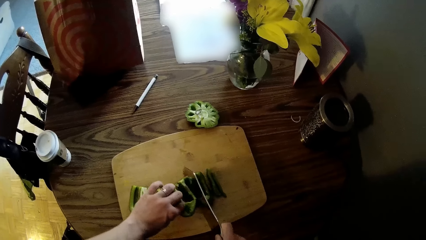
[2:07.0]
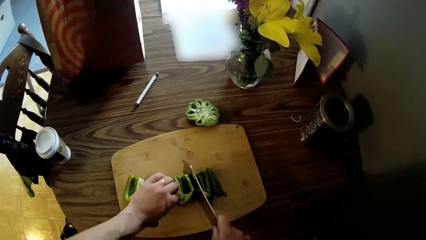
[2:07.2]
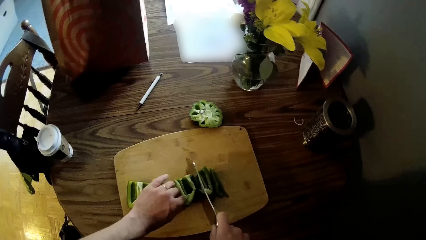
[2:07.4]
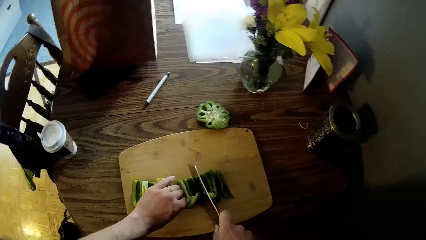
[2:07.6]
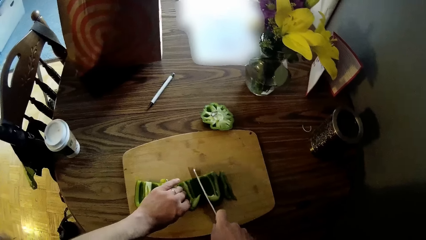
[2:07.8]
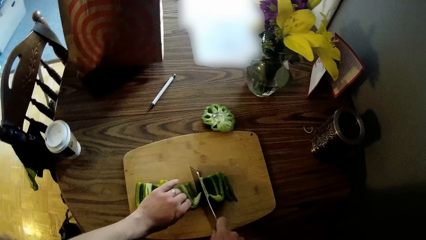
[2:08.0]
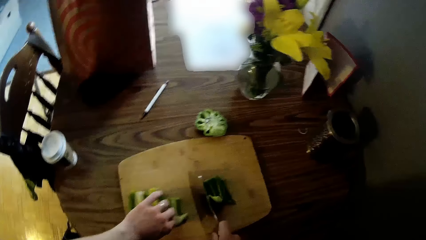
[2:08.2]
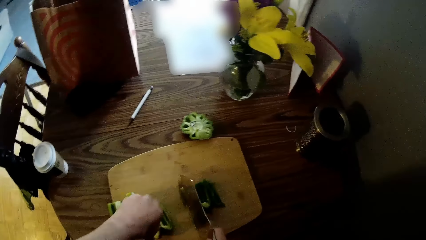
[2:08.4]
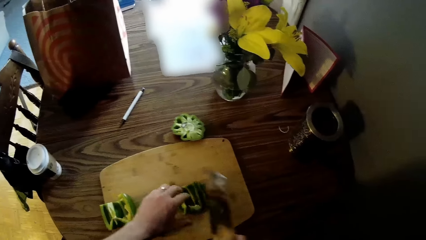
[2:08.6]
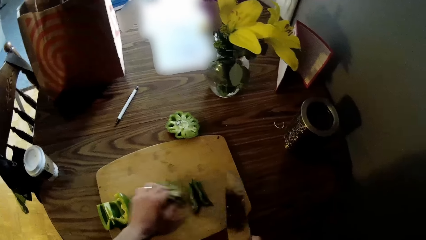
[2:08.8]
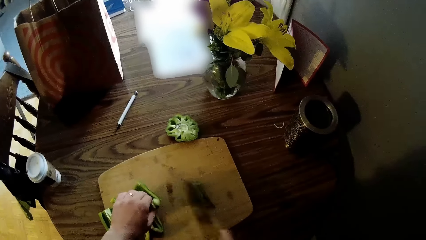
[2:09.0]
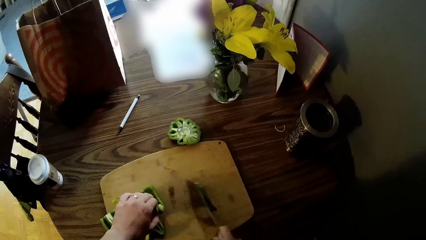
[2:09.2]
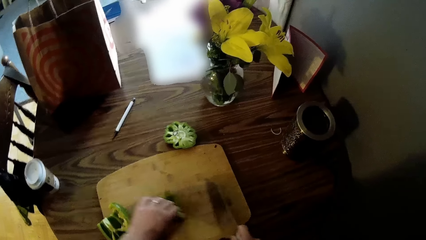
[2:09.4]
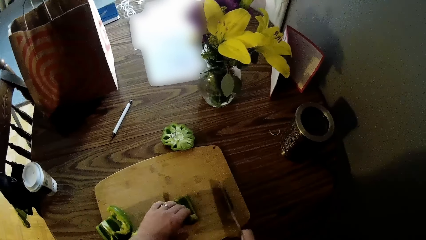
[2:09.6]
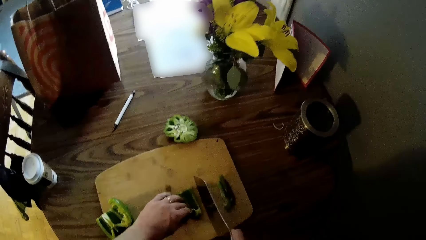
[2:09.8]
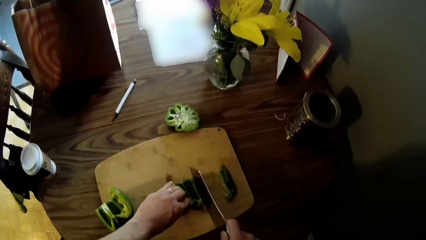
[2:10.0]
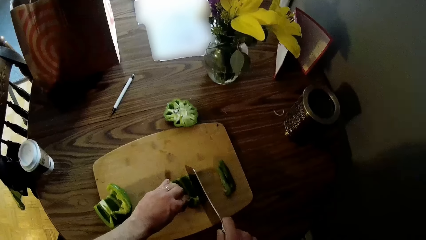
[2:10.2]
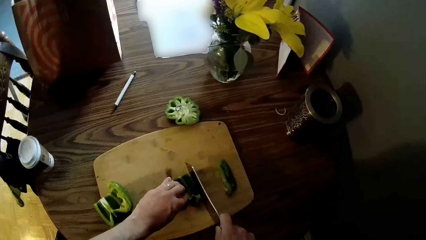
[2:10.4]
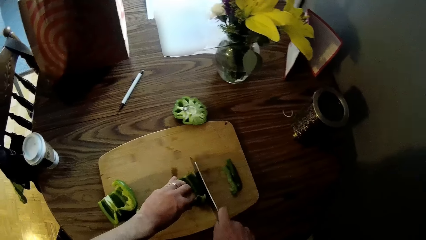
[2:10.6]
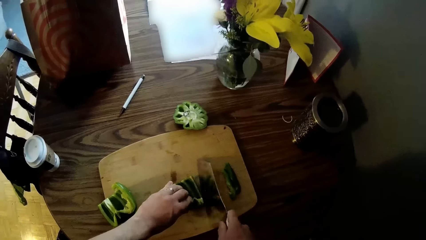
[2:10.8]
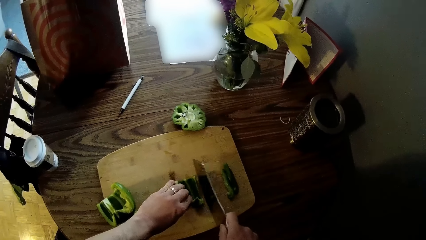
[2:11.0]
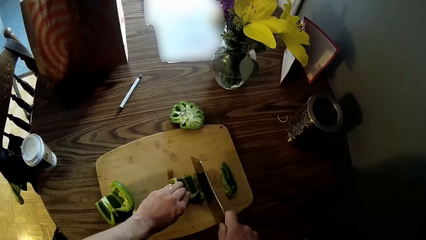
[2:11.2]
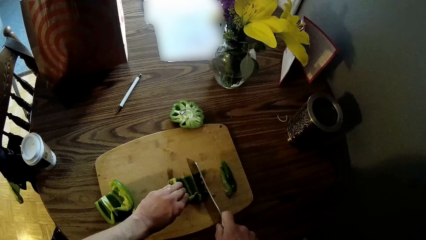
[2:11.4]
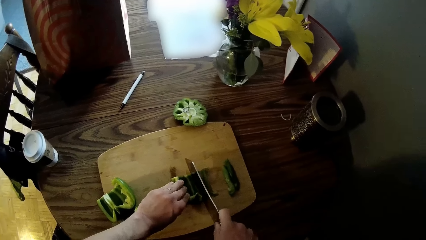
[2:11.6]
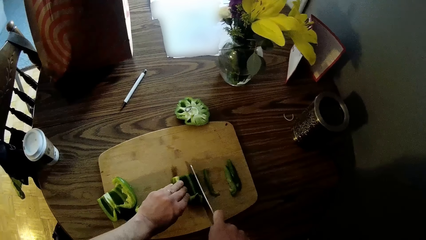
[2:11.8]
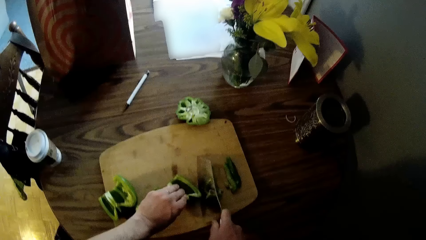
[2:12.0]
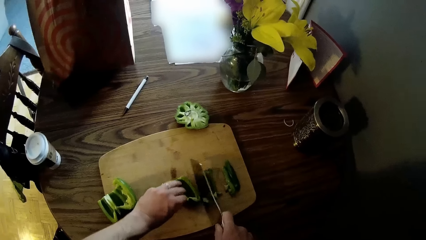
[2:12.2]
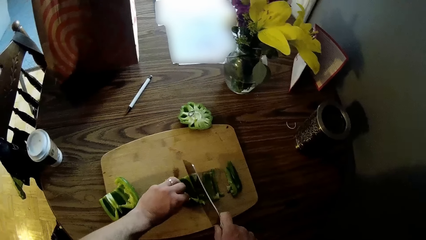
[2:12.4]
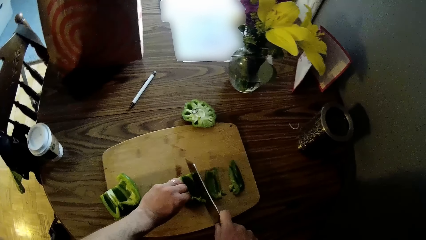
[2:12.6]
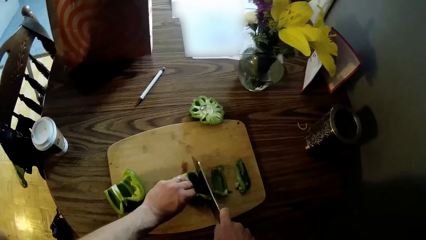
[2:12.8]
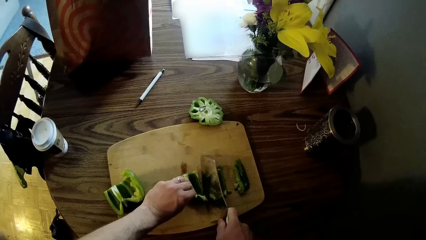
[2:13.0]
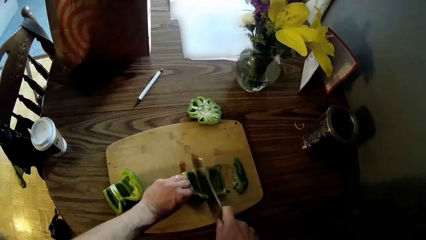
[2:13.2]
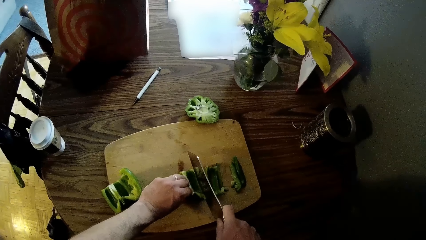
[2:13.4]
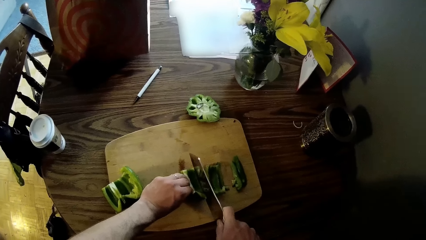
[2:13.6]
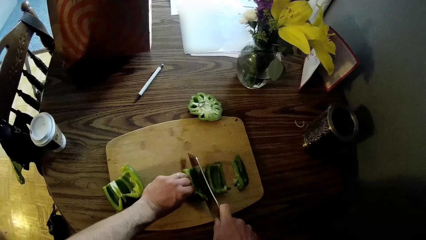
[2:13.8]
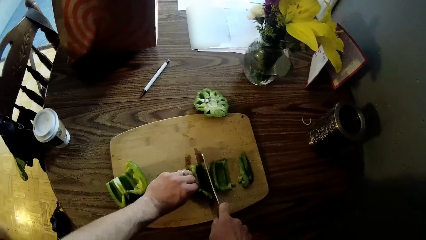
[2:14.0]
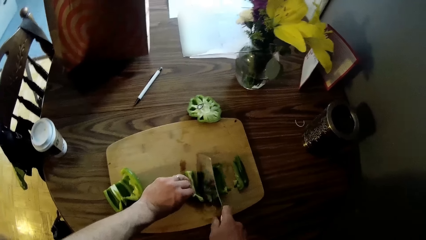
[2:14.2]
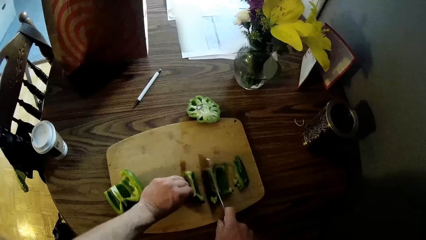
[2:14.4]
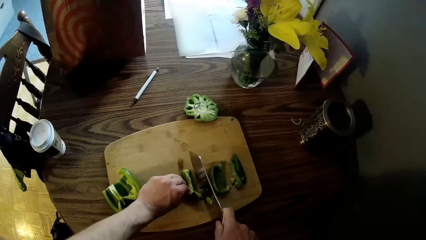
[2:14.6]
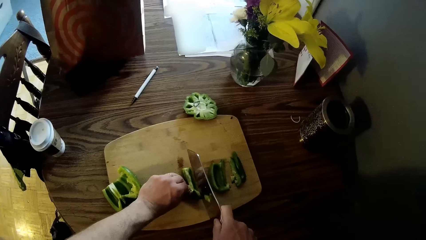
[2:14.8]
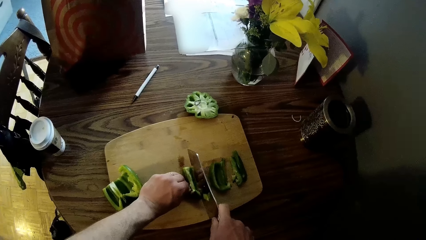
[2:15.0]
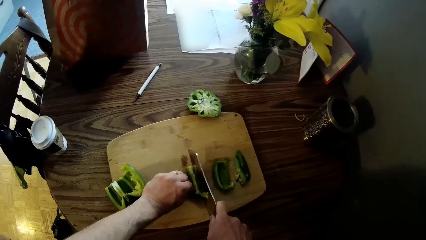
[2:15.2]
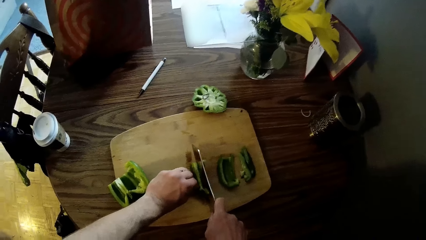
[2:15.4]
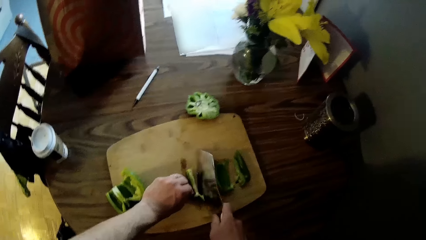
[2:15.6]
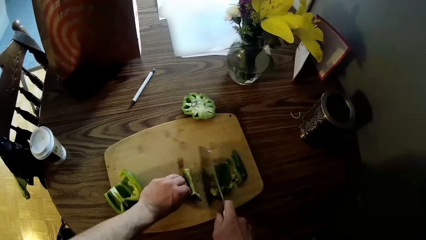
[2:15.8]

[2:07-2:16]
The camera wearer picks up the pepper. They cut the pepper.

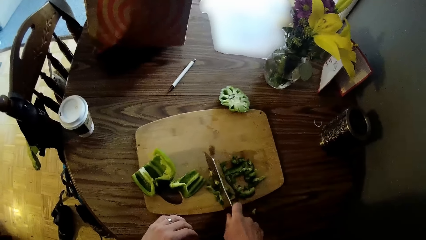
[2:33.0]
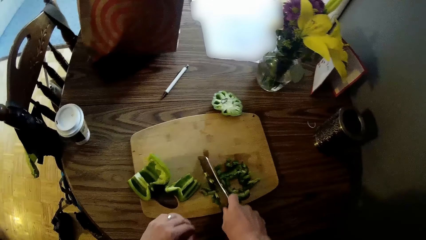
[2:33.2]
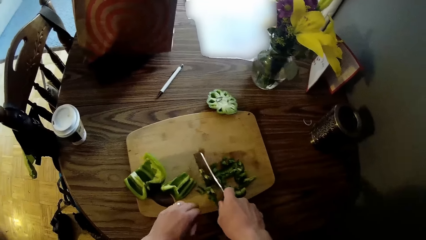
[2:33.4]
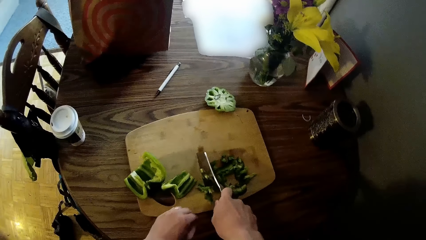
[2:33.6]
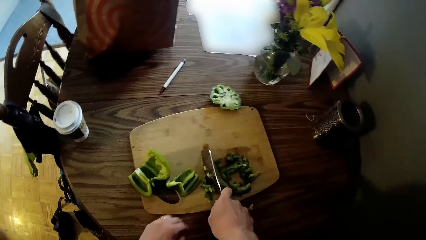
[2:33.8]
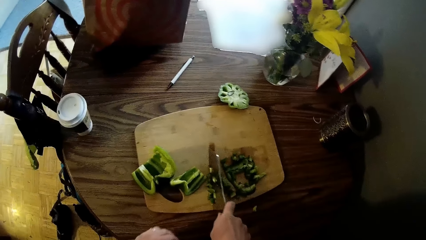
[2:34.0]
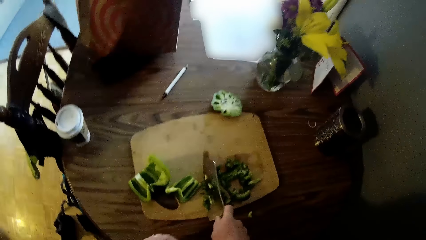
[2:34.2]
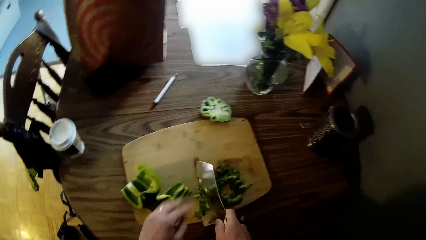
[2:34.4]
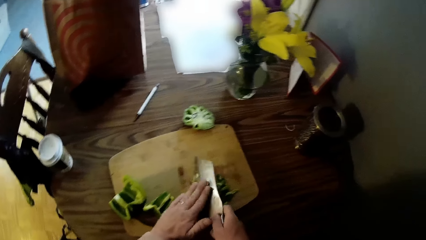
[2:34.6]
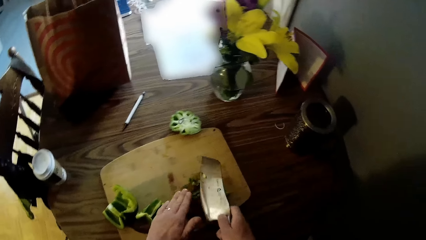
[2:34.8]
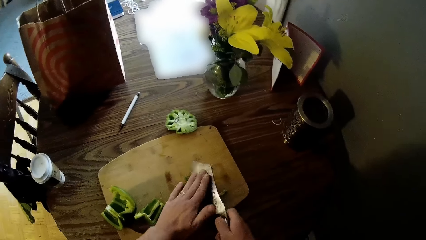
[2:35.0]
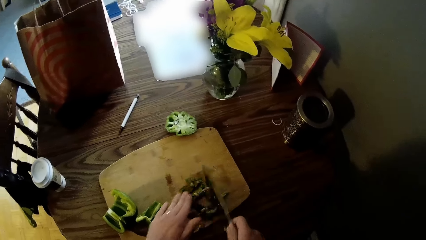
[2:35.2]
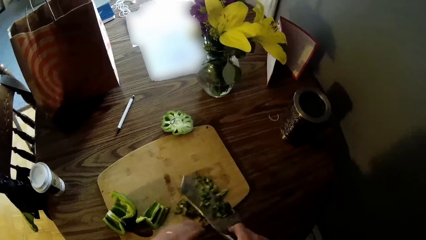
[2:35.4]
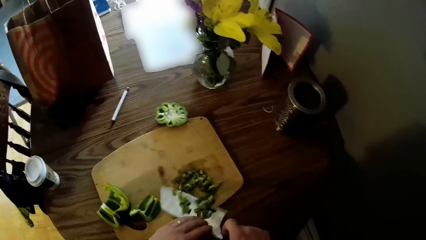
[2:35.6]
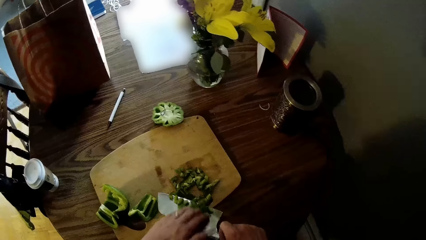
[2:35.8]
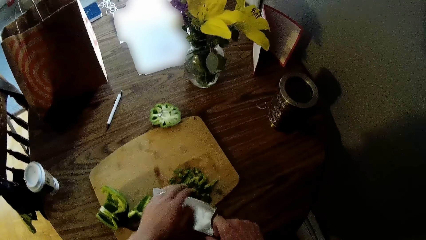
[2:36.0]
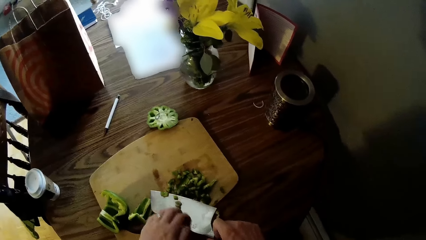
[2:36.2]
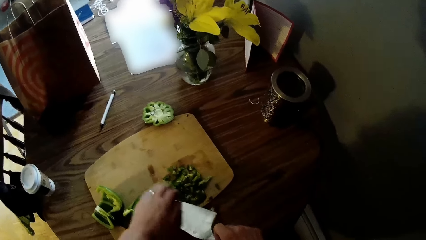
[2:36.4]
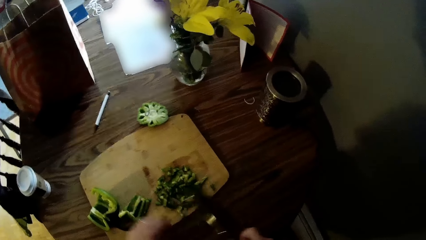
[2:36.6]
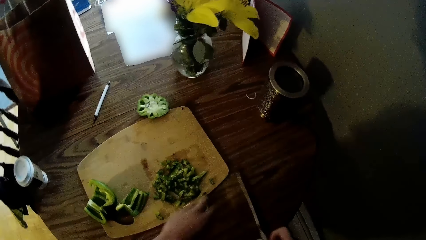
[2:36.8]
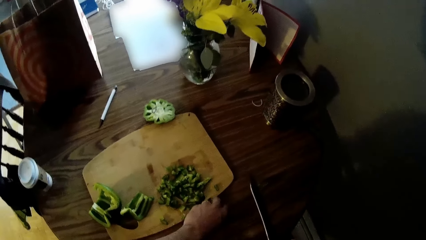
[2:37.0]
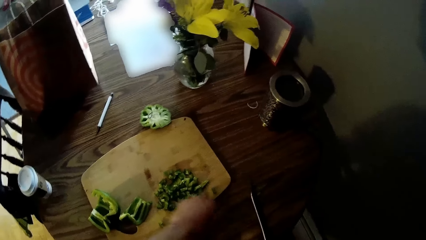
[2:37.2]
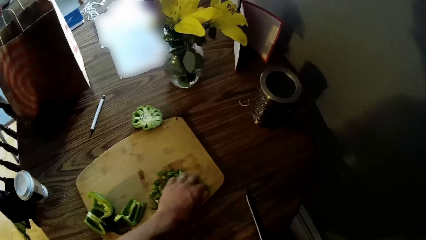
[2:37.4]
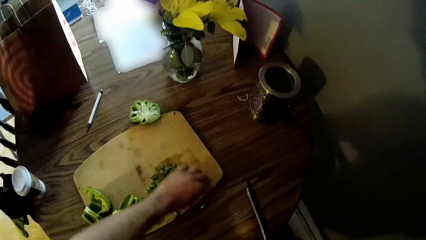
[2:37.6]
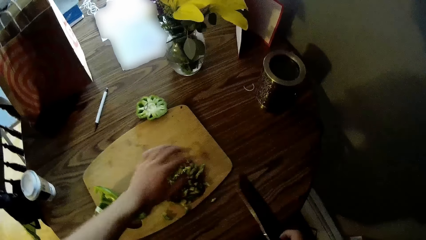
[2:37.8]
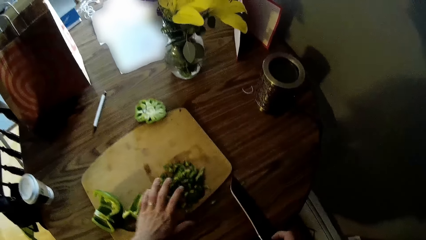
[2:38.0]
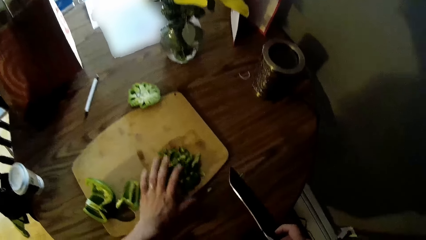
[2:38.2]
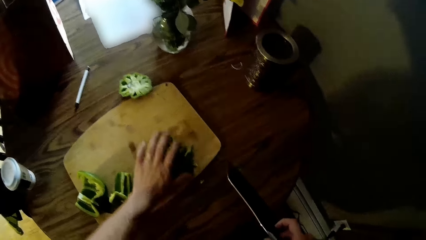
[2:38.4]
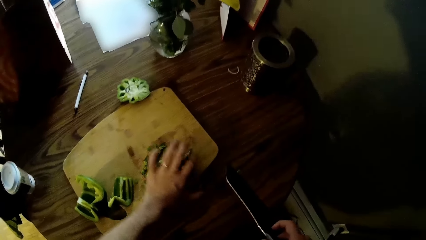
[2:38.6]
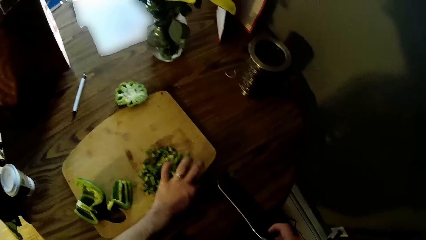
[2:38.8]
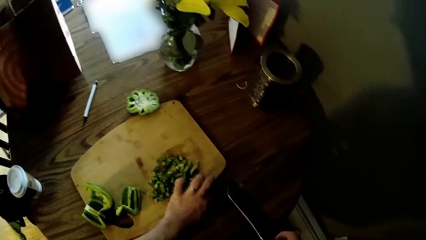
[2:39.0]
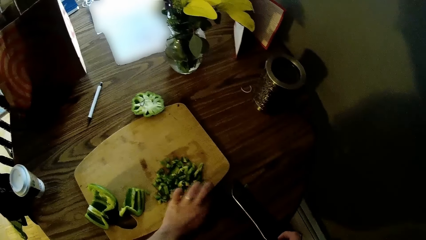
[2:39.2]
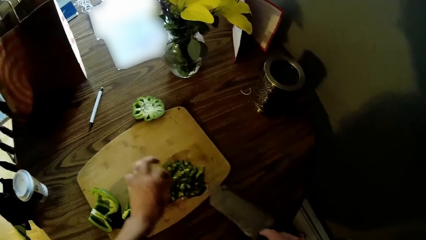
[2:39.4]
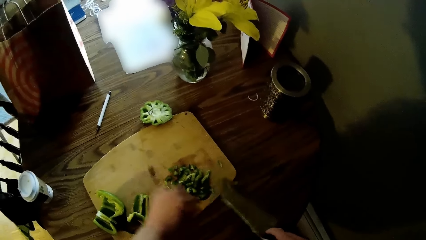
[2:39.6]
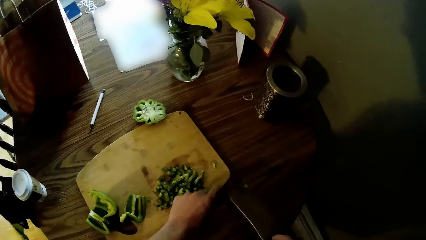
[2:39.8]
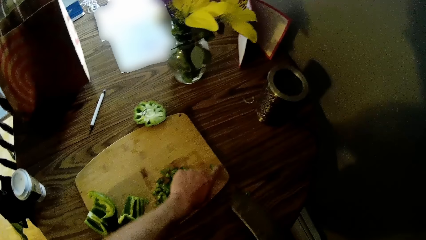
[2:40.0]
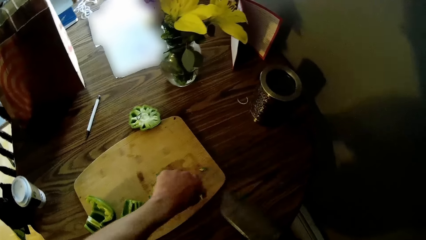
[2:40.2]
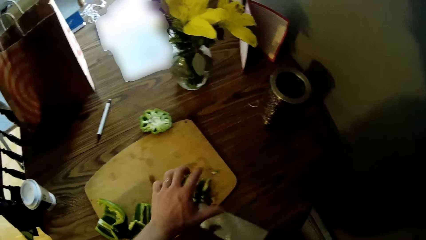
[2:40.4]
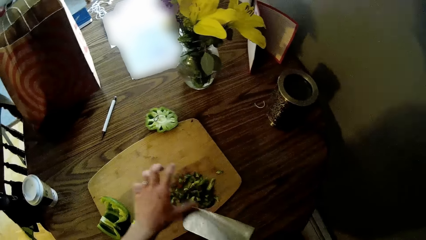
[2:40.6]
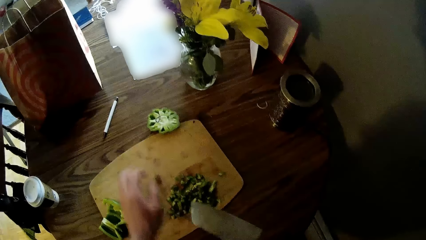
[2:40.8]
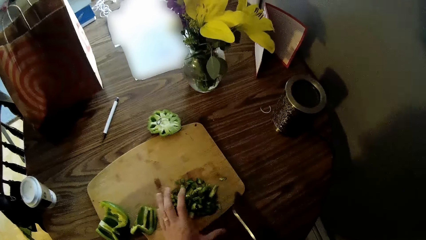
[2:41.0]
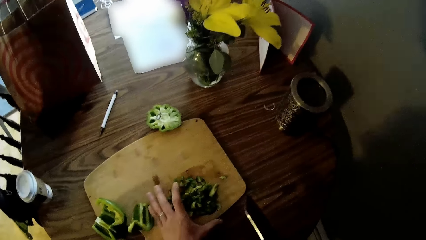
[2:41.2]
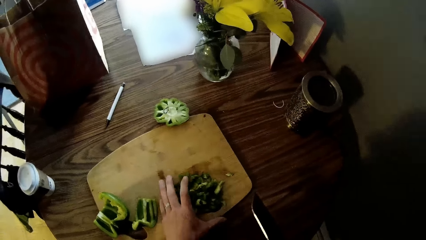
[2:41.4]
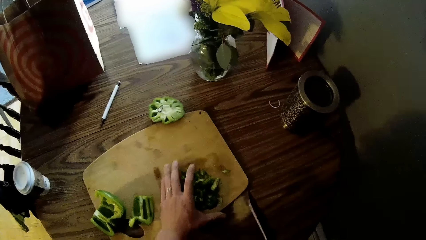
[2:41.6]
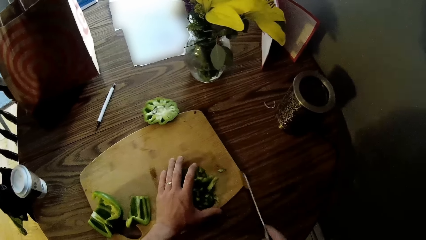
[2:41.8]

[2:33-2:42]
The camera wearer removes the pepper from the knife. He pushes the chopped green pepper to the edge of the flat wooden board with his left hand. He touches the pepper on the chopping board.
